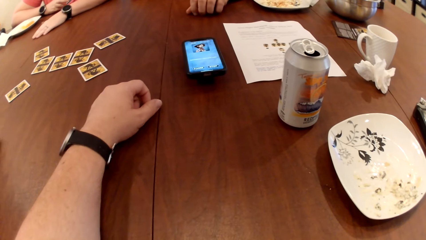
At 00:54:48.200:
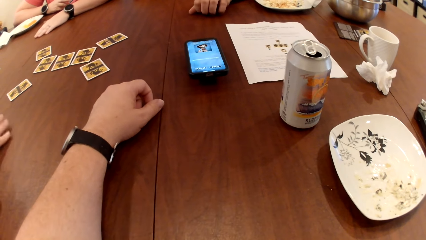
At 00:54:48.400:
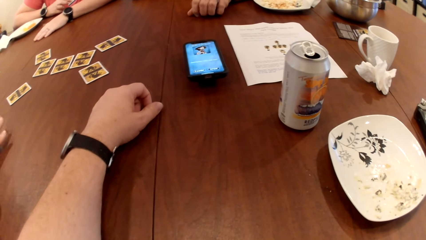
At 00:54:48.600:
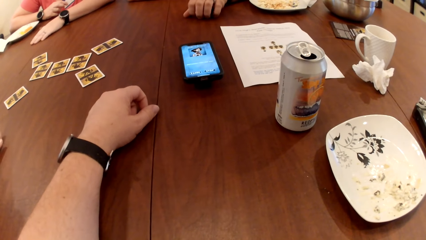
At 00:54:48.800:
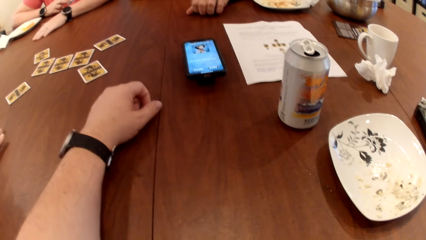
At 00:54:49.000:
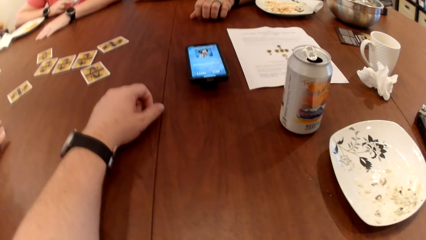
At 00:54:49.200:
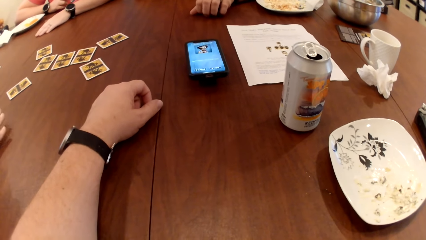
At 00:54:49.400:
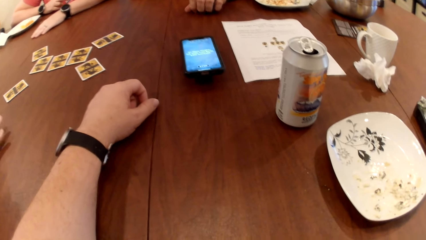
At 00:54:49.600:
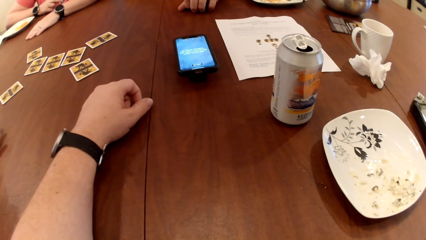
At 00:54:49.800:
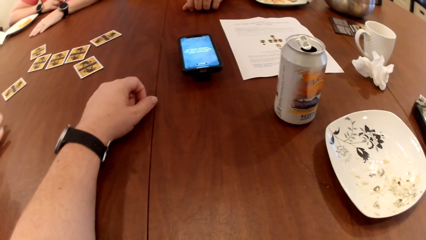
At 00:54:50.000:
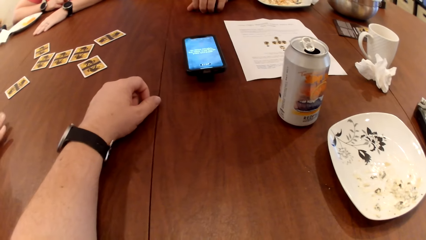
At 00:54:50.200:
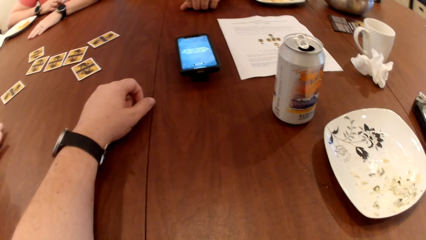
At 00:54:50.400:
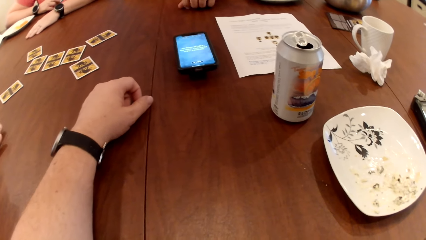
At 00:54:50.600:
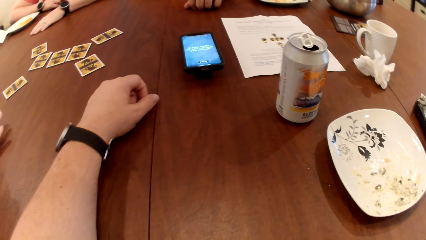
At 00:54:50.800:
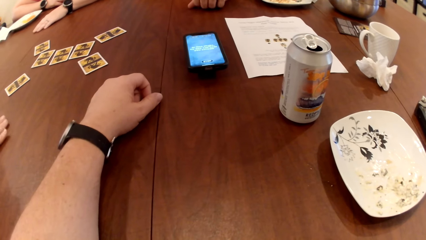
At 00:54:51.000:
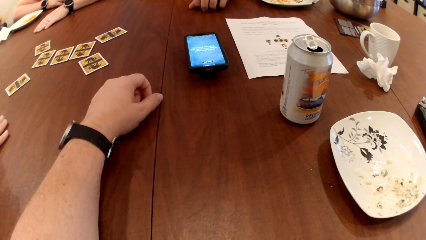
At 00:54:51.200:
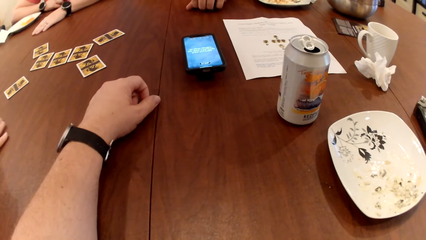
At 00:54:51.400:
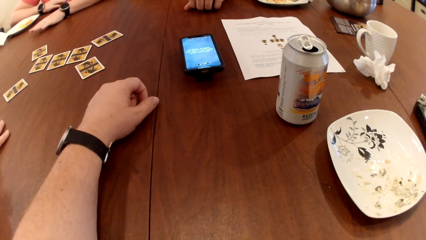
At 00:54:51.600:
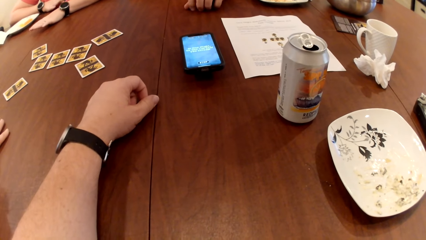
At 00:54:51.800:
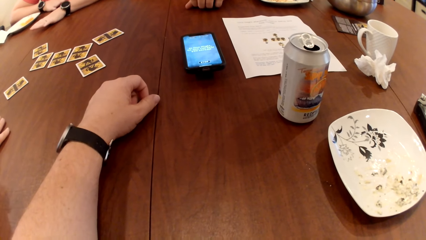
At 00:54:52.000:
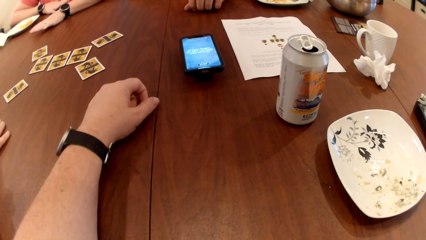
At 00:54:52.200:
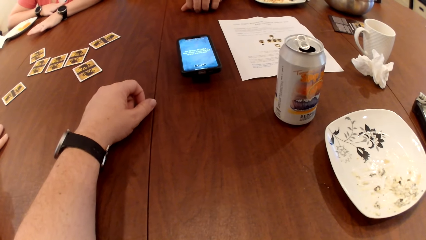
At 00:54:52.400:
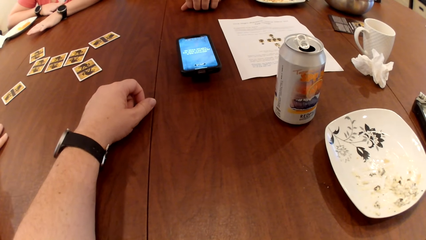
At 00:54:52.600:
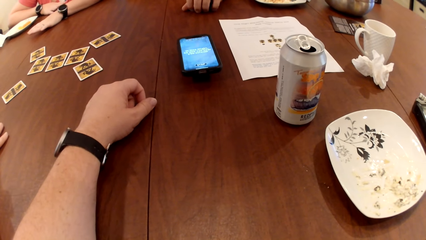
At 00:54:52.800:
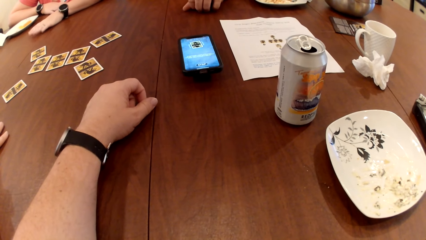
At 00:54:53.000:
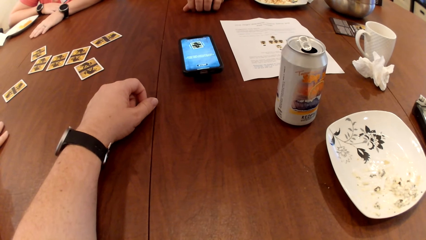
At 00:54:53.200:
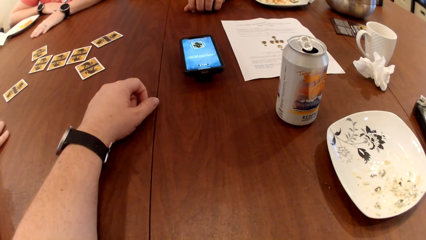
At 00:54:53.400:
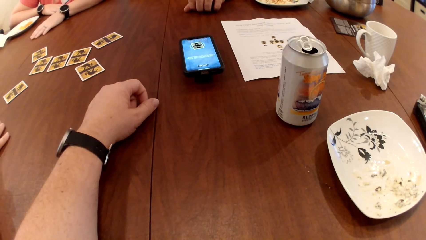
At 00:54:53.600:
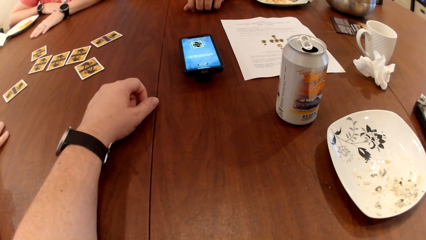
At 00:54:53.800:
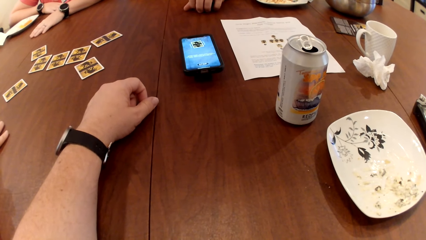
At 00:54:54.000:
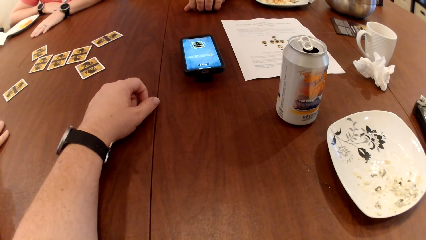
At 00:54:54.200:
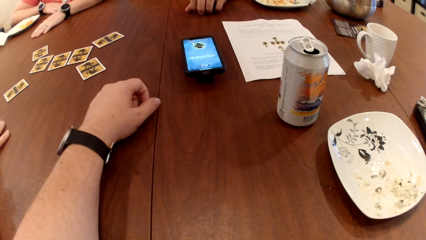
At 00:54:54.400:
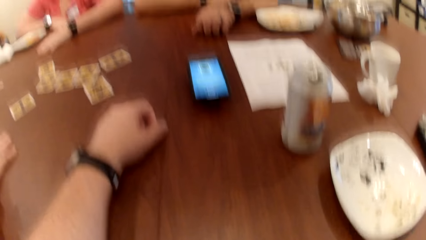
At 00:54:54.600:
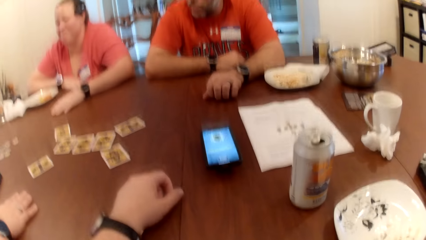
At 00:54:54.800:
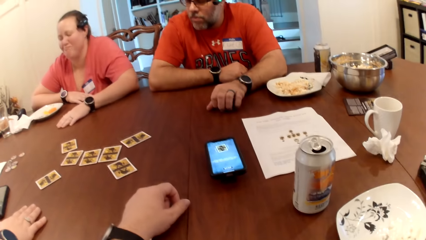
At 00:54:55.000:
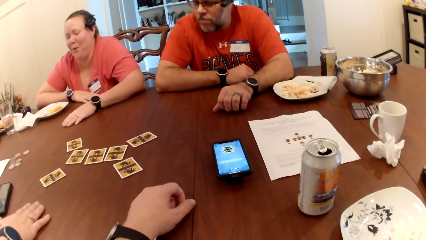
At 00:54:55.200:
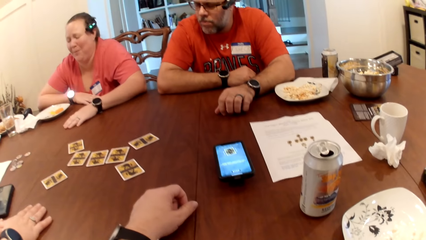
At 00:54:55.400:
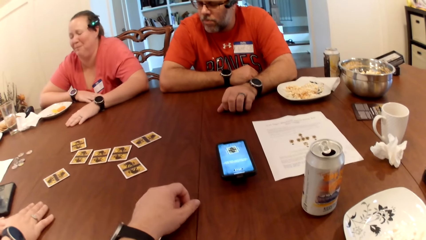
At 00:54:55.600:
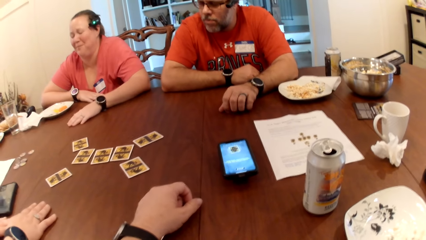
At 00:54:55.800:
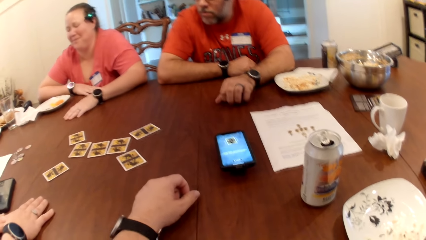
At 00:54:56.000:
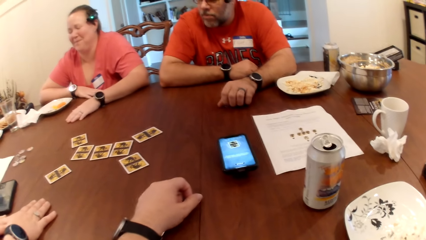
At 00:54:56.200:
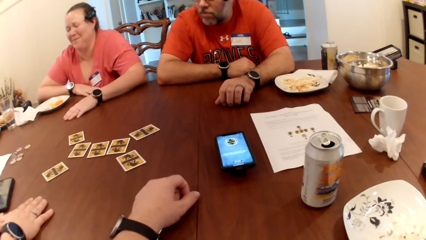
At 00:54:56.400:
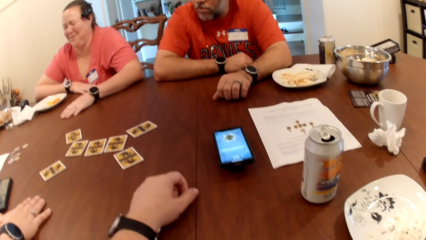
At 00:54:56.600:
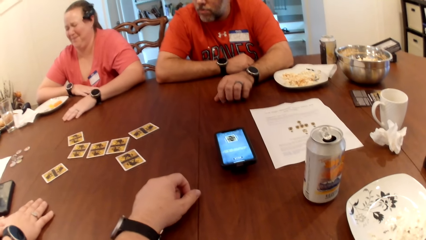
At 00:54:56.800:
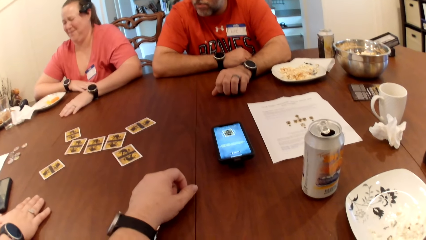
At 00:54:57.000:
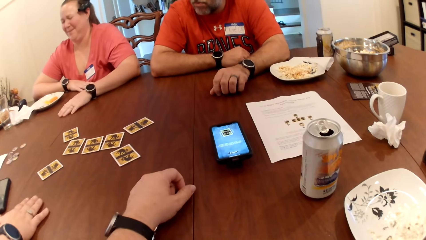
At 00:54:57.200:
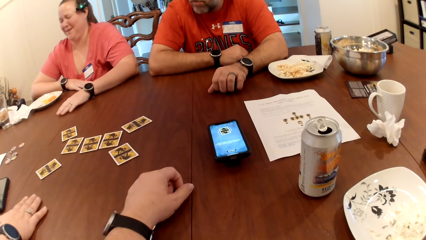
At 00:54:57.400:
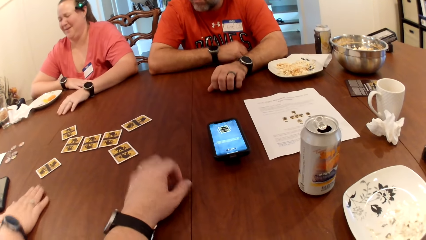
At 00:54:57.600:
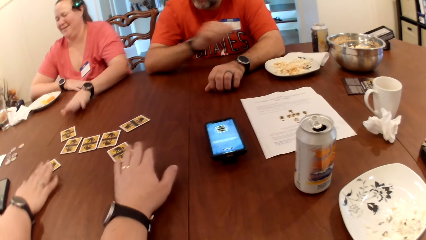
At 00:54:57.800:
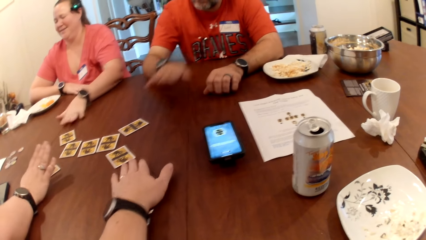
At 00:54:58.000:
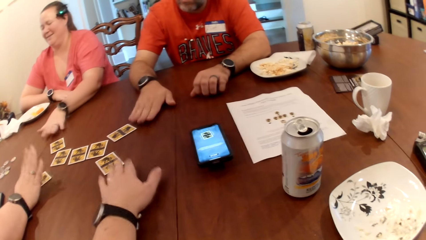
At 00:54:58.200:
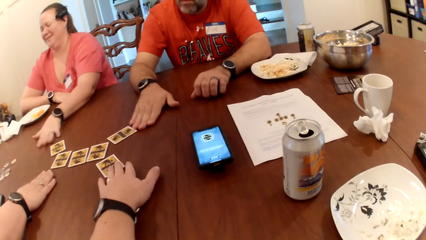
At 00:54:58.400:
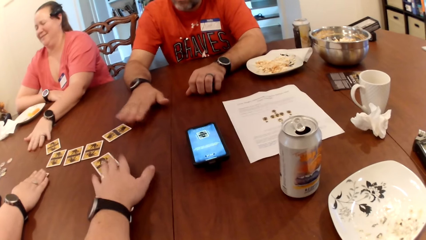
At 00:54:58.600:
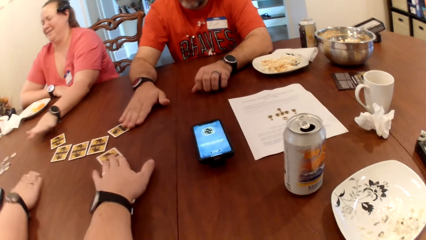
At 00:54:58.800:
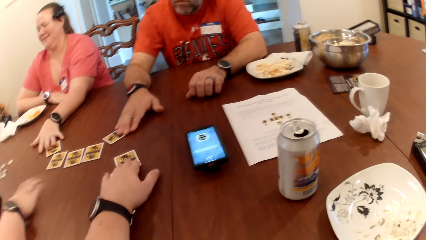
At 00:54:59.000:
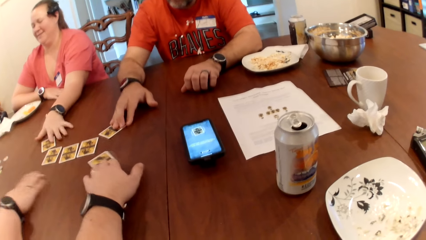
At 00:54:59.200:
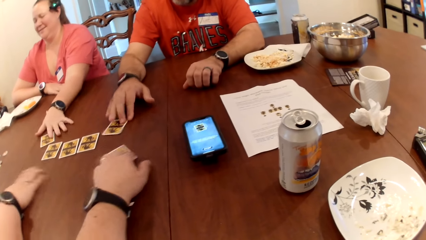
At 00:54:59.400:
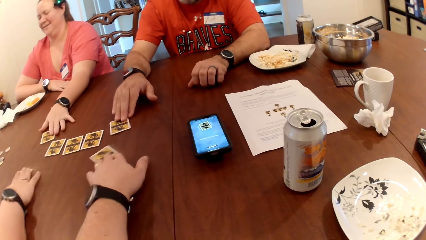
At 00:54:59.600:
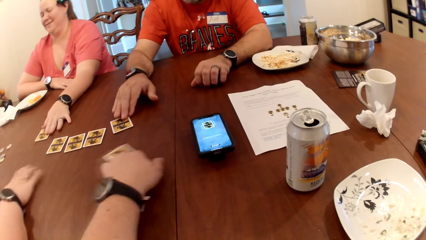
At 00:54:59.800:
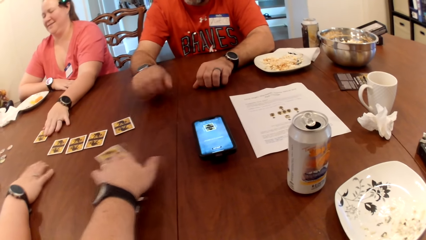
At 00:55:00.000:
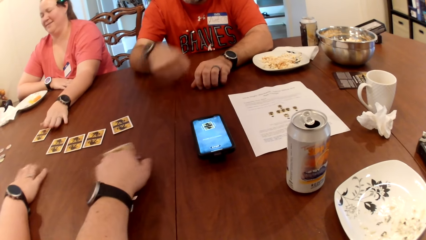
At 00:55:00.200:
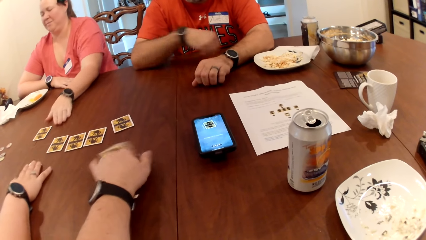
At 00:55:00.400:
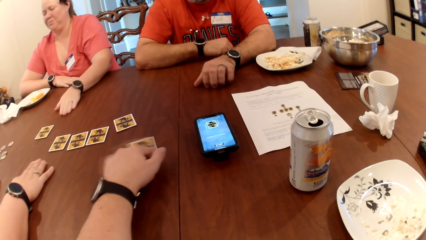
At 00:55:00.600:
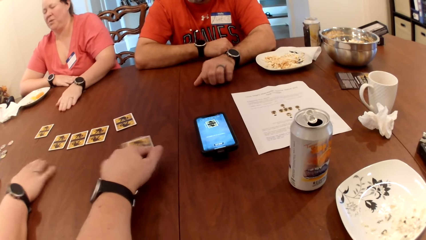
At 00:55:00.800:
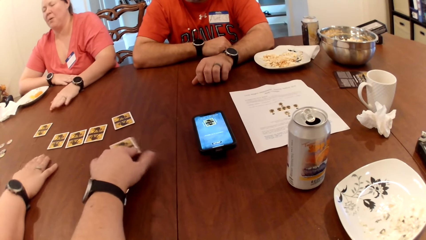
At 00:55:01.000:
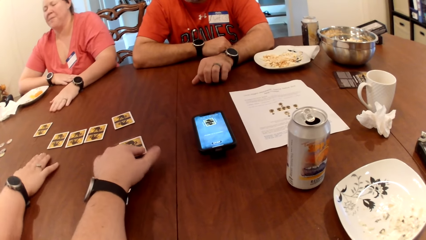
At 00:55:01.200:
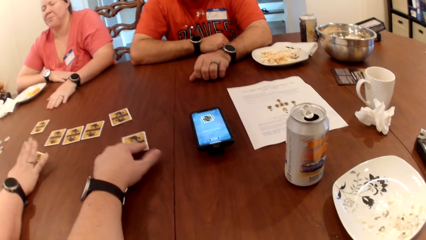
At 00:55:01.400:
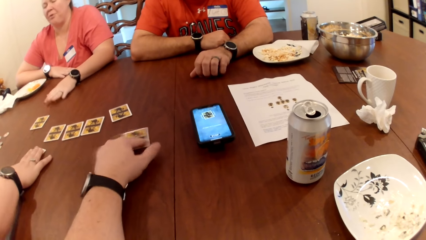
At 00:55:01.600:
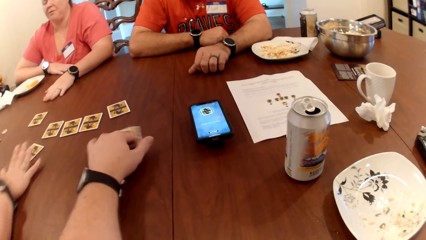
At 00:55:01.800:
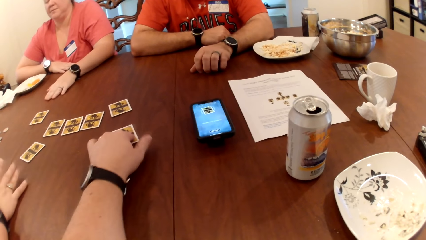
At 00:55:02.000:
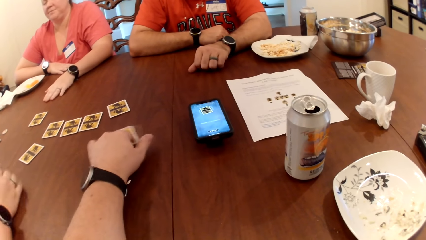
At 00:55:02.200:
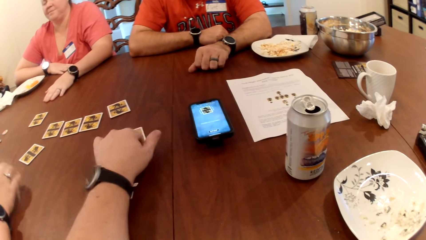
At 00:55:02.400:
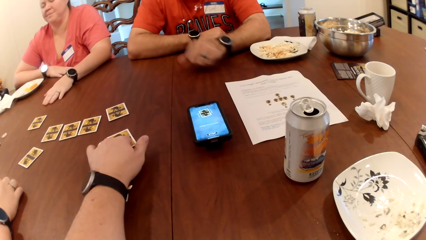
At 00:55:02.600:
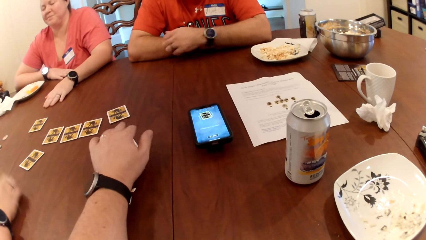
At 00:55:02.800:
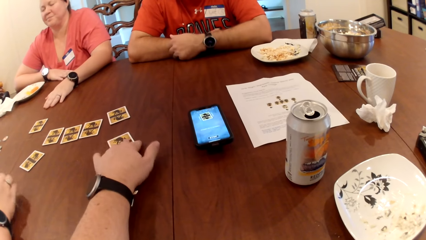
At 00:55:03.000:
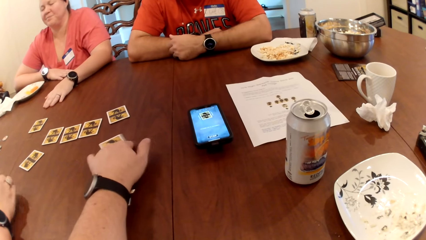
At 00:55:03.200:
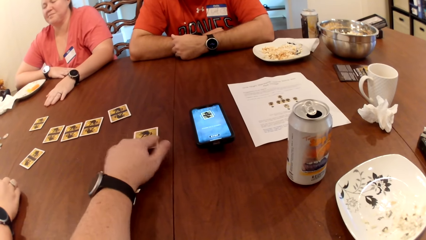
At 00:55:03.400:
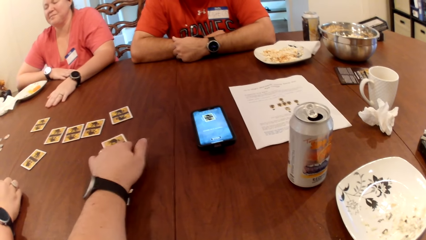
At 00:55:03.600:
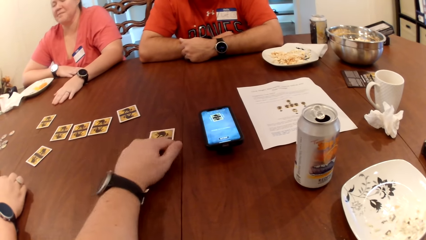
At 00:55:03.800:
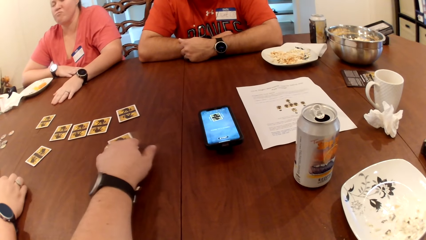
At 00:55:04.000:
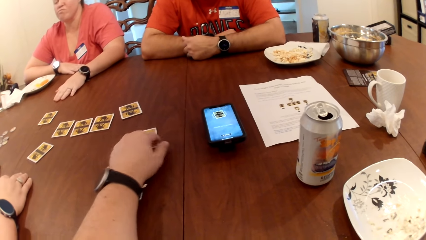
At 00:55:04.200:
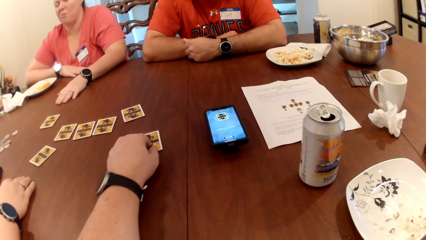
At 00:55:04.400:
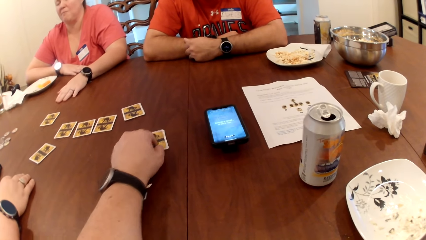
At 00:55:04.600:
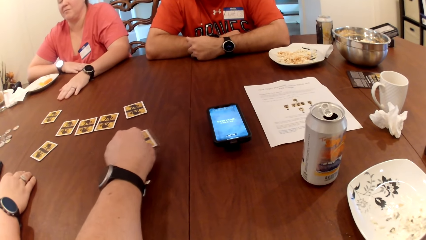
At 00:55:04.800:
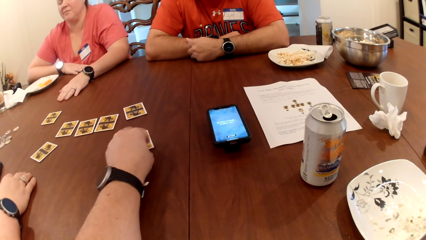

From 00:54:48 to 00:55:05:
A woman taps on a table. The camera wearer touches a card on the table with his left hand. He stretches his hand towards the cards. Another woman taps on the table. A man touches the card on the table with his right hand. The second woman touches the card on the table with her left hand. The camera wearer rubs the card on the table. The first woman taps on the card.
